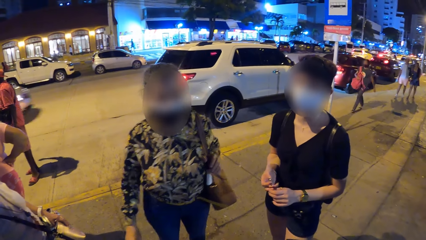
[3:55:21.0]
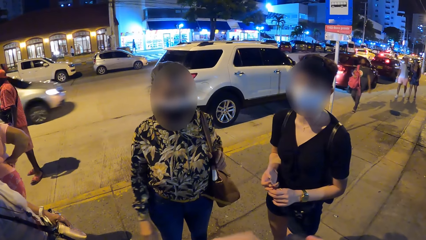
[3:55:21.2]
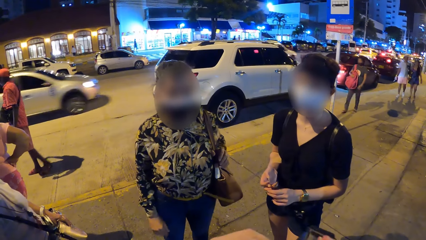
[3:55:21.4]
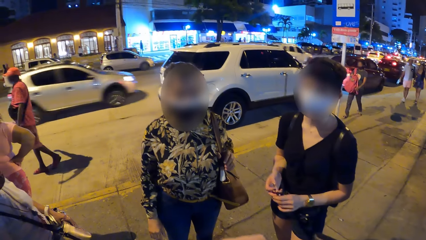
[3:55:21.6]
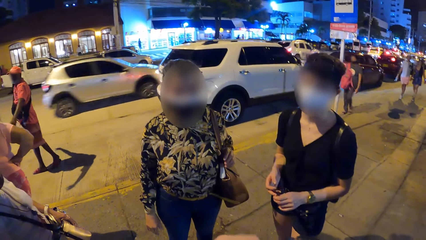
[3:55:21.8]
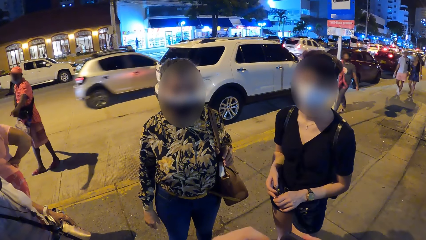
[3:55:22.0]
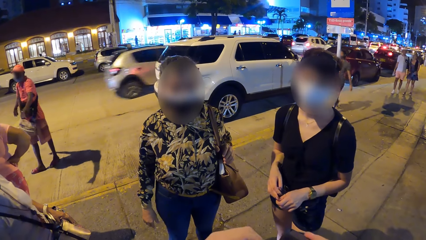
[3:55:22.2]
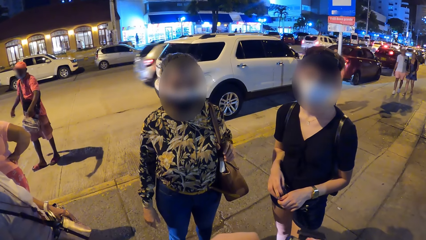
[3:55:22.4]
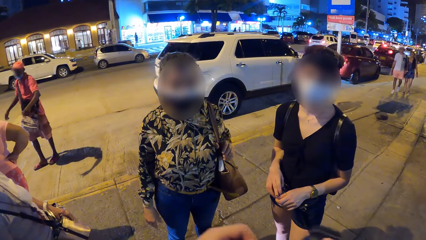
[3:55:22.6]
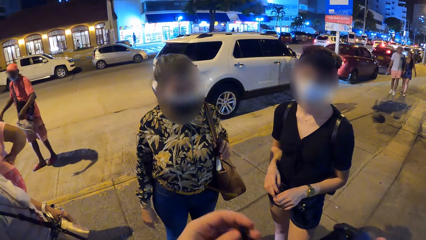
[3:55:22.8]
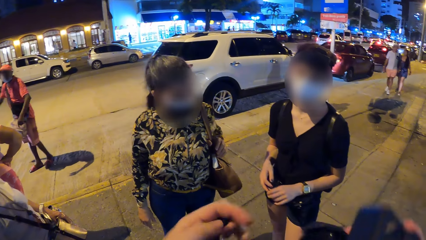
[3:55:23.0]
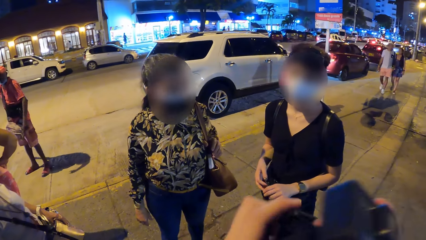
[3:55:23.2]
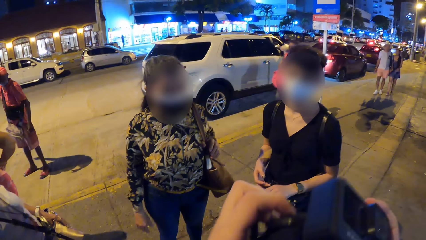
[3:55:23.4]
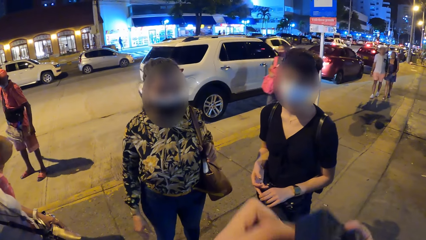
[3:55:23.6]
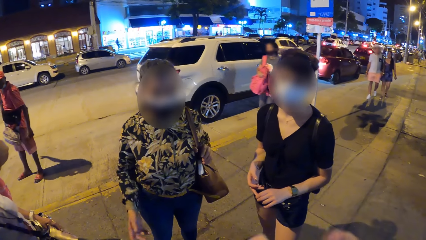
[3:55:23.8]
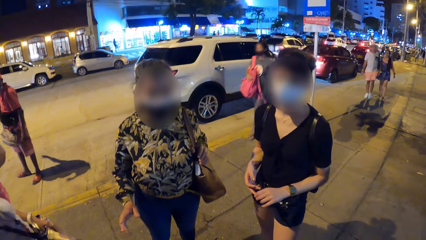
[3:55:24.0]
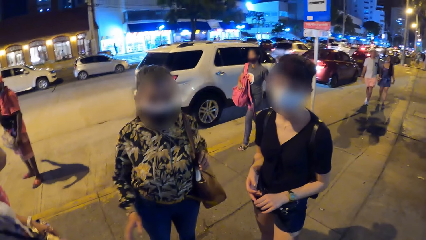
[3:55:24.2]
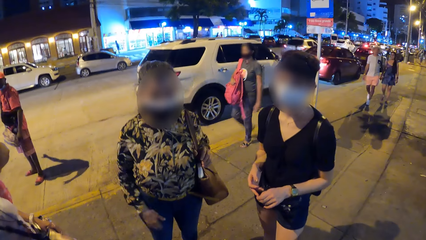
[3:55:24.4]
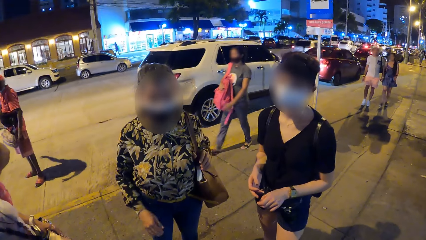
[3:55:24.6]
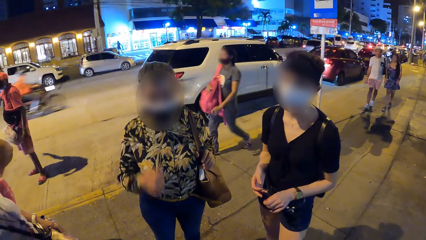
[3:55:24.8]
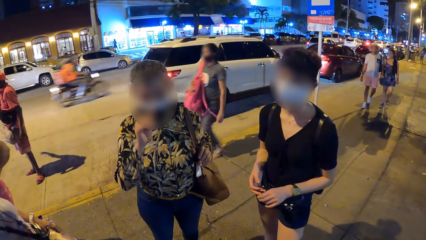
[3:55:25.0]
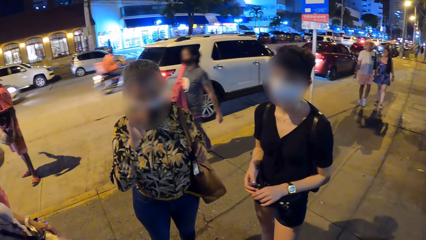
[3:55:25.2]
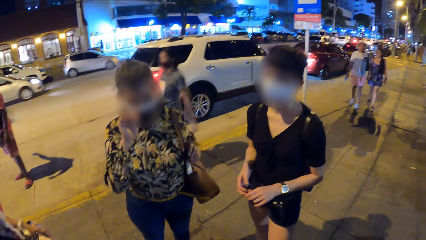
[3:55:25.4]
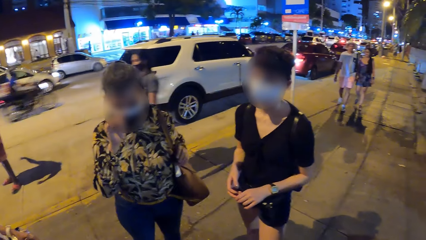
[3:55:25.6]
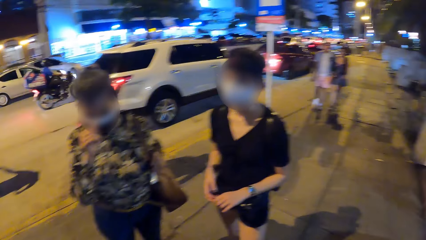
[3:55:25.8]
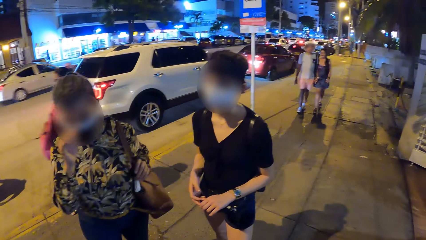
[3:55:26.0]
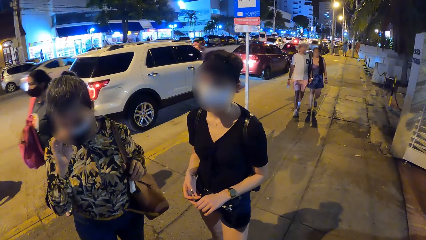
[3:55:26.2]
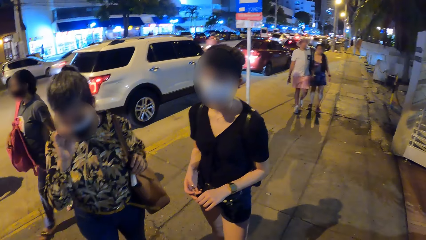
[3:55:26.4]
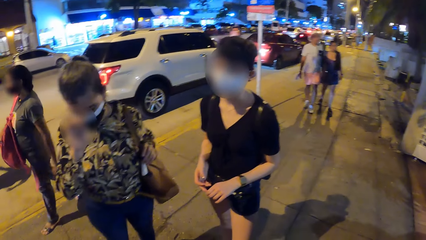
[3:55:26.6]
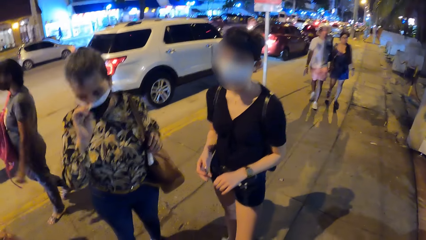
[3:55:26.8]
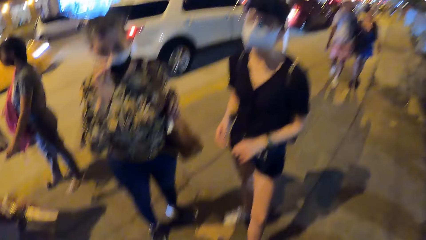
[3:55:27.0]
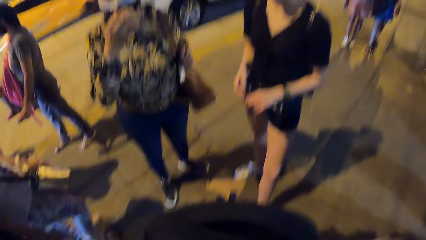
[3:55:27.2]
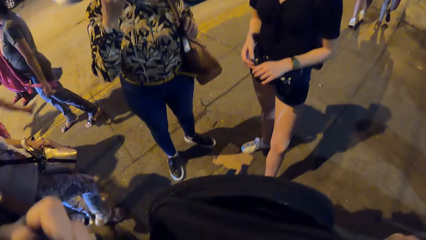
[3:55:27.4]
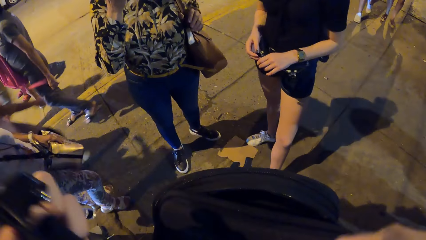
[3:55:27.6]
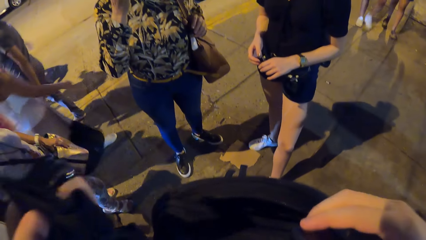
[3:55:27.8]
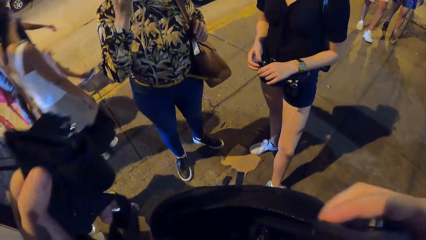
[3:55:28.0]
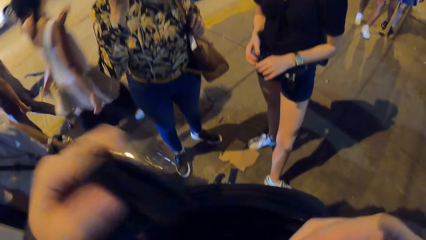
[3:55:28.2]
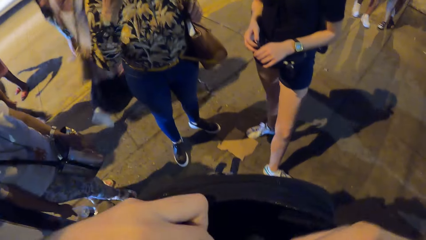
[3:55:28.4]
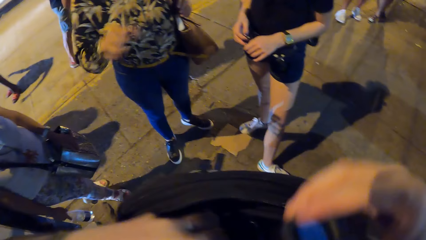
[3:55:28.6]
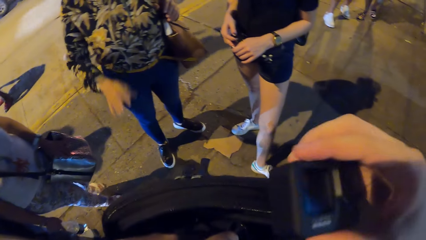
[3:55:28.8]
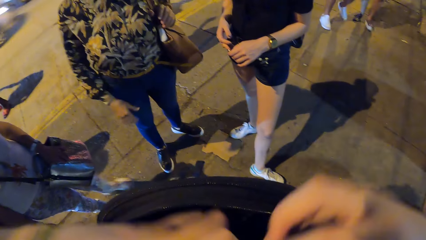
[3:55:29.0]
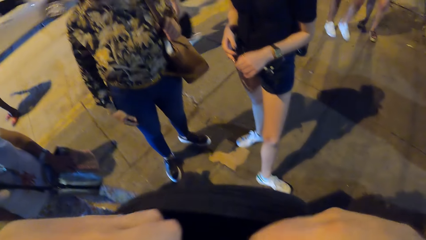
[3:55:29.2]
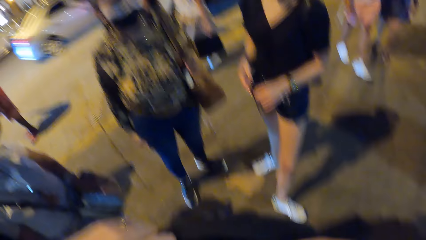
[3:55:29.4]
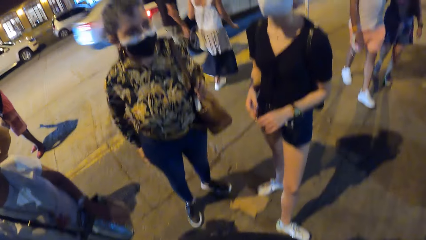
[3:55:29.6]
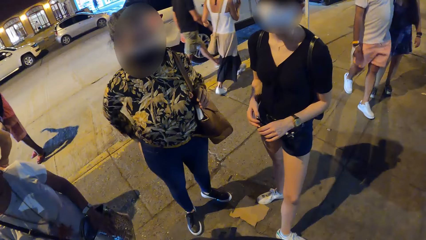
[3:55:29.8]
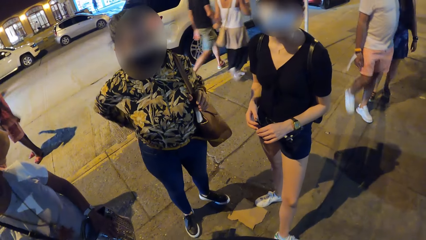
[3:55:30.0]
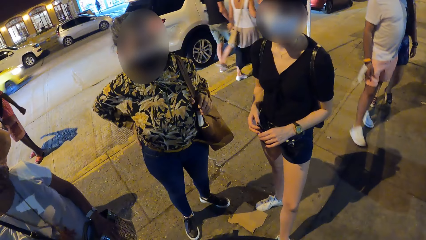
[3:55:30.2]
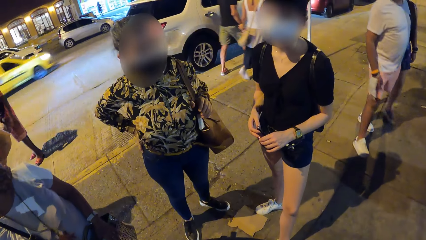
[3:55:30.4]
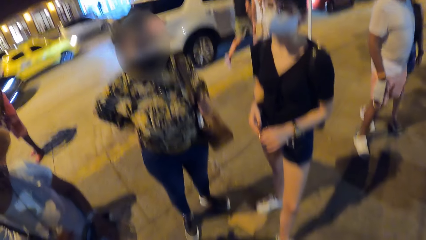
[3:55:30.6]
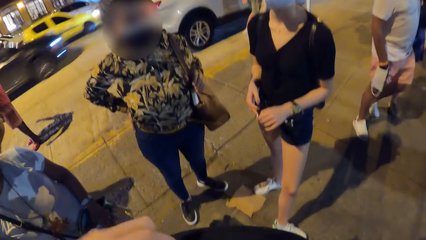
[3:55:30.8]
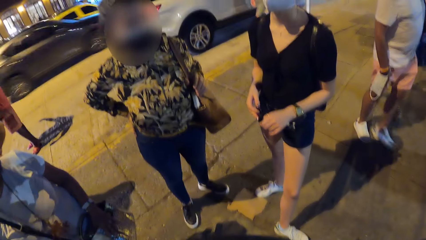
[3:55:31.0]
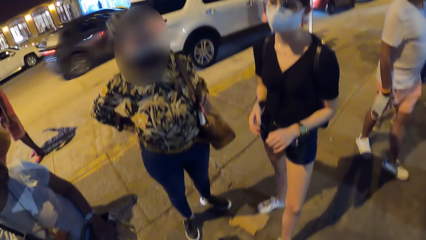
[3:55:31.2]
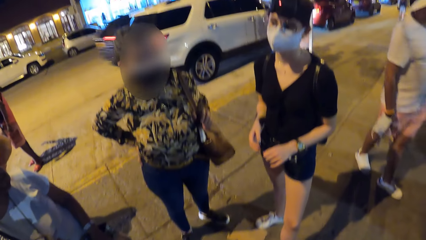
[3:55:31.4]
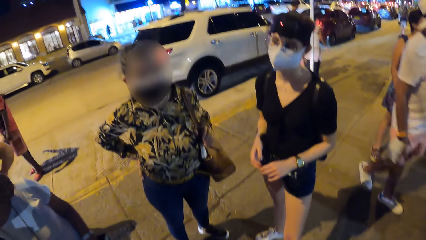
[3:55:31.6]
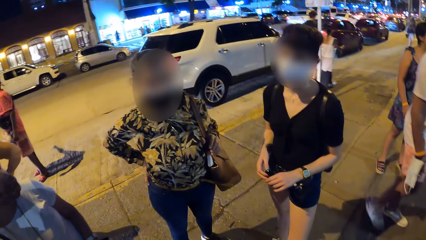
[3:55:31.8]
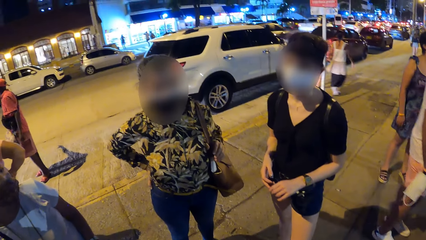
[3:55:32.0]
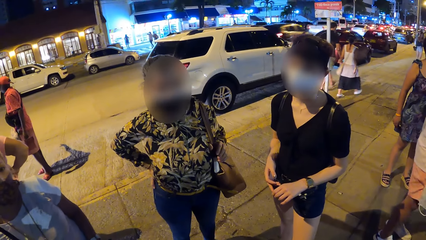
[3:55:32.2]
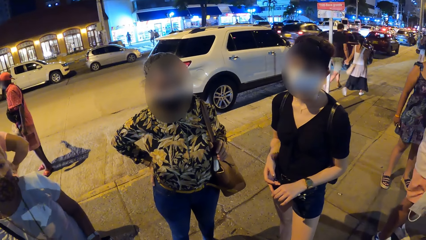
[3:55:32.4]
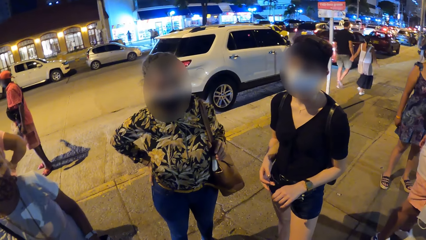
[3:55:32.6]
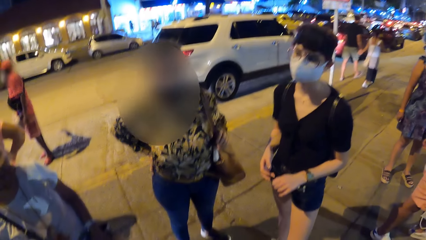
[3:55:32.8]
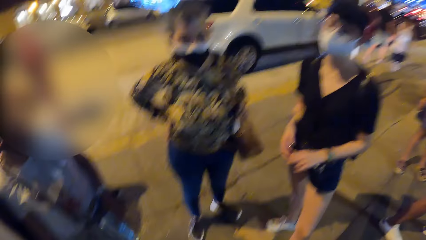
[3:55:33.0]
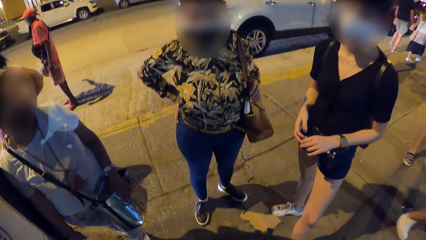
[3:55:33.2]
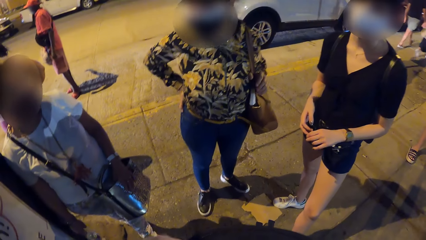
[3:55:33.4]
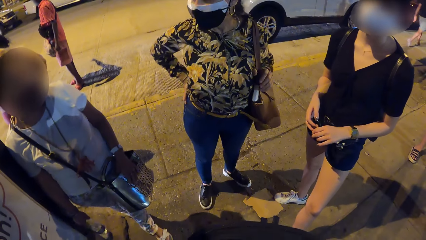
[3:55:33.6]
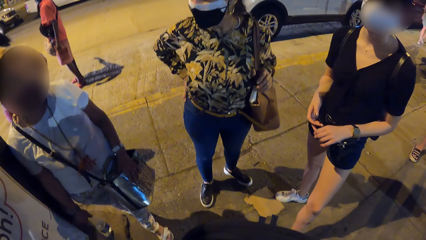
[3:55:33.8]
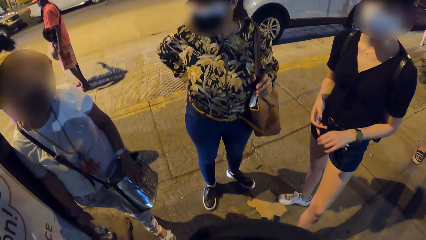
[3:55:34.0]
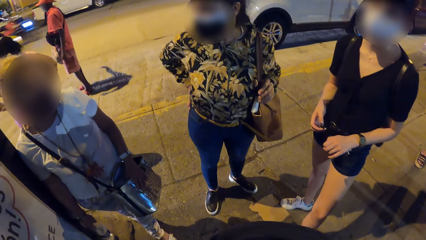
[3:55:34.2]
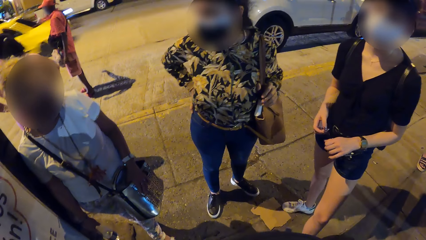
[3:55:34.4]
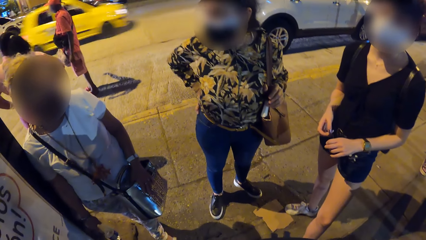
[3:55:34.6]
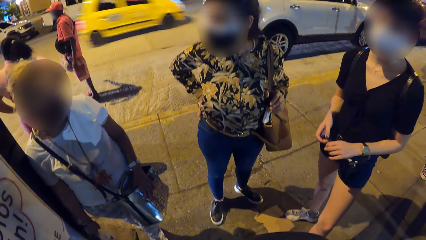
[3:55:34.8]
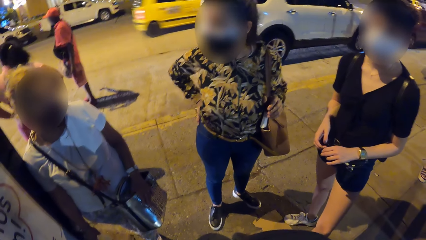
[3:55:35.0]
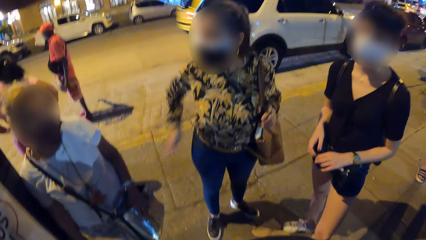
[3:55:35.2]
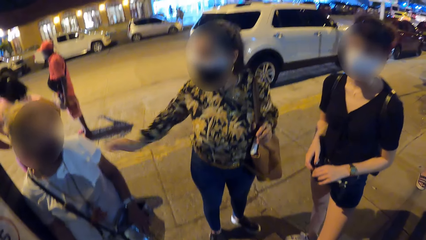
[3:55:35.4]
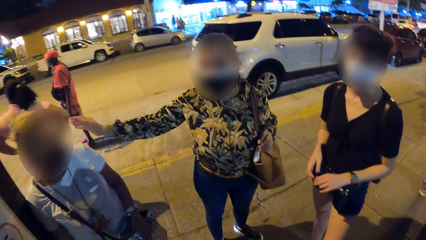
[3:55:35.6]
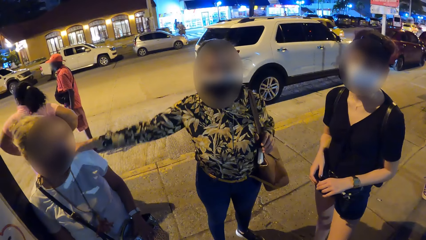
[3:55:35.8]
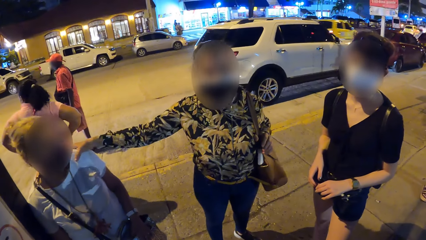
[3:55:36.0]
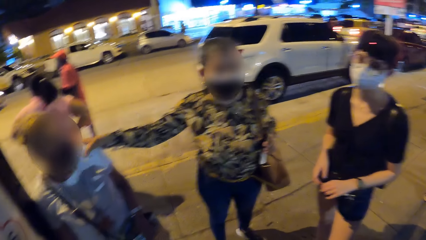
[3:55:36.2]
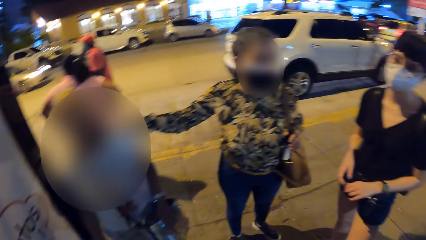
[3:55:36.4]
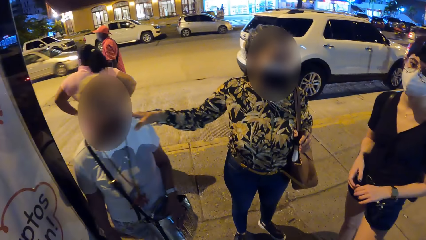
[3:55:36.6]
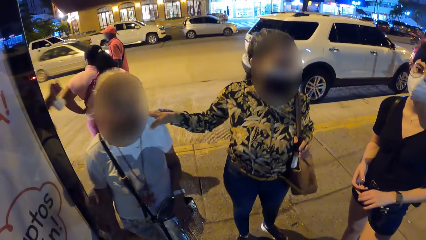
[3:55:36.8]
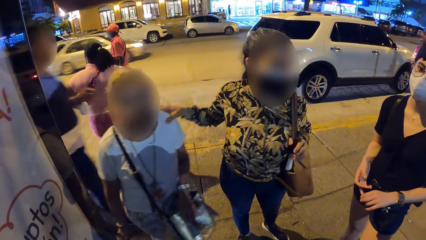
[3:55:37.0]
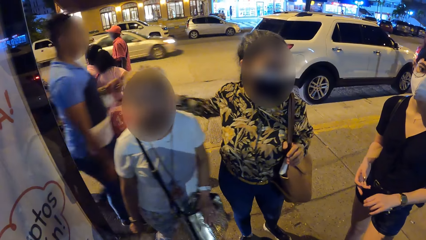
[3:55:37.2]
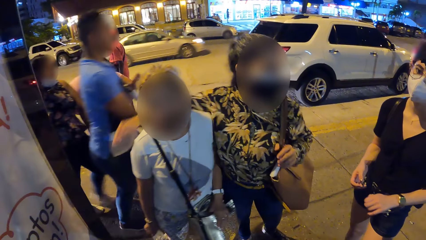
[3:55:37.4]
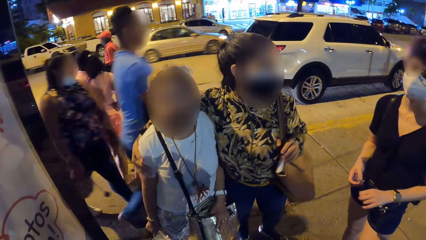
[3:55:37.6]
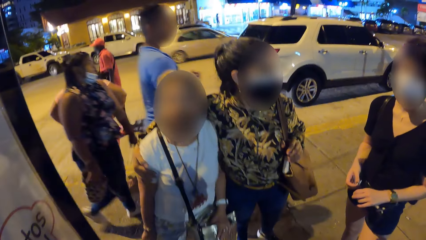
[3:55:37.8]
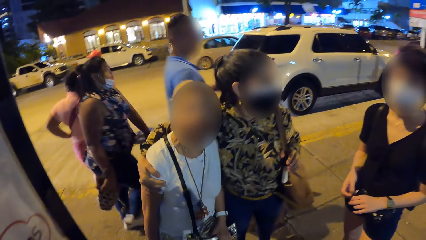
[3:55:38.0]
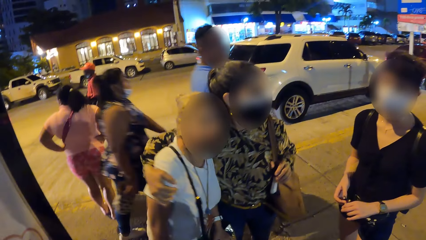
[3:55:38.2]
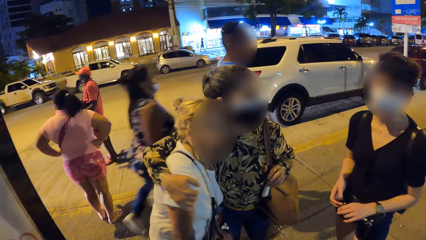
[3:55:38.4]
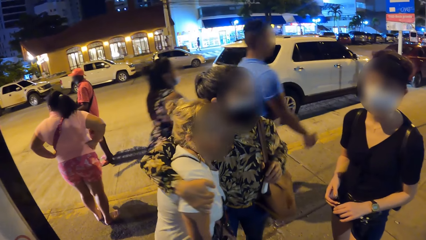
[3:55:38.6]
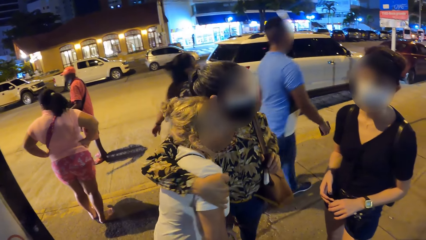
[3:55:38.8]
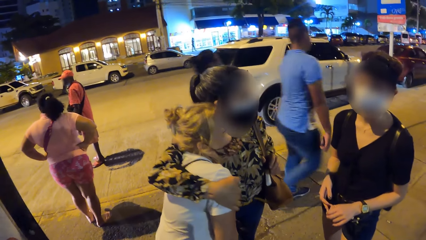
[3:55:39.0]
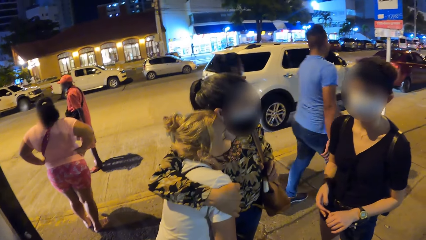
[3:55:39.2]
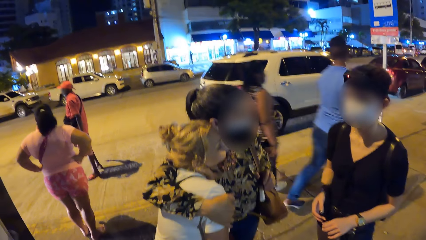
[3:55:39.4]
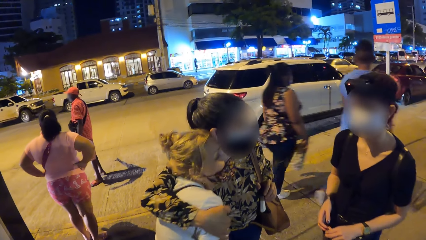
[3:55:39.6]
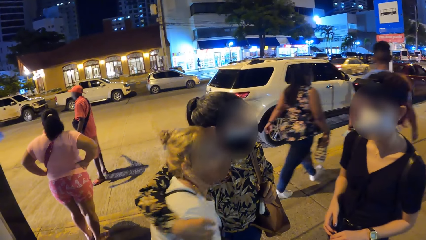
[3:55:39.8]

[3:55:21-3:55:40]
The camera wearer removes the screw from the head camera with his left hand. He holds the camera with both hands. A girl adjusts her nose mask with her right hand. The camera wearer pulls out the head strap of the head camera from the black bag with his left hand. He puts the head strap of the head camera in the black bag with his left hand. He holds the head camera over the black bag with his right hand. He puts the camera in the bag. The girl converses with another girl and a third girl. She pulls a fourth girl to herself with her right hand and gives the fourth girl a side hug with her right hand.
